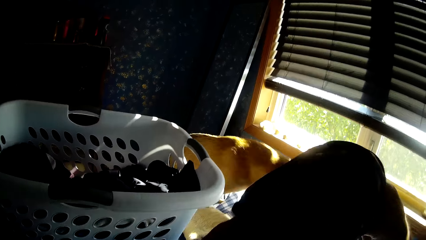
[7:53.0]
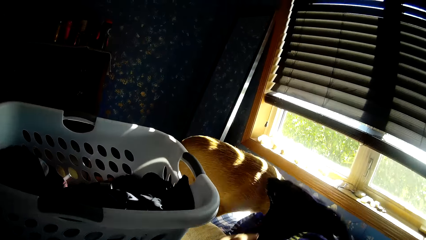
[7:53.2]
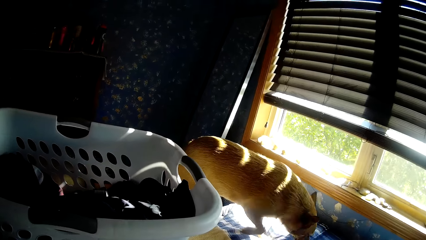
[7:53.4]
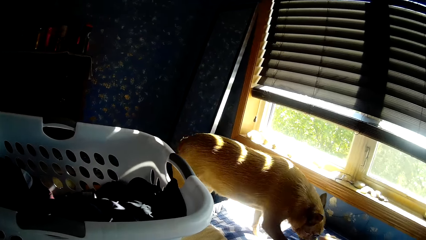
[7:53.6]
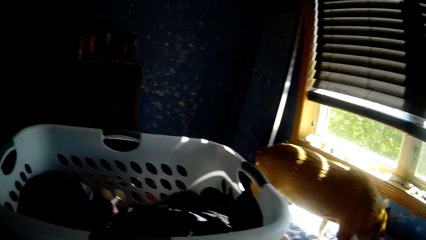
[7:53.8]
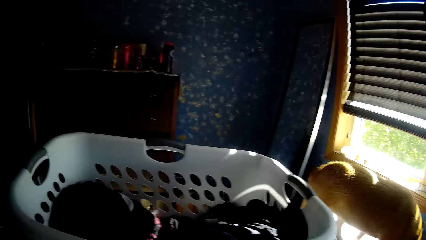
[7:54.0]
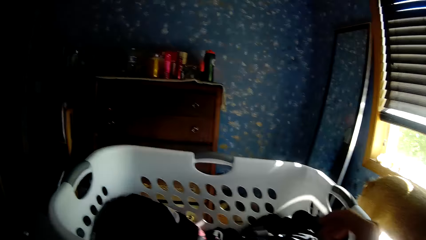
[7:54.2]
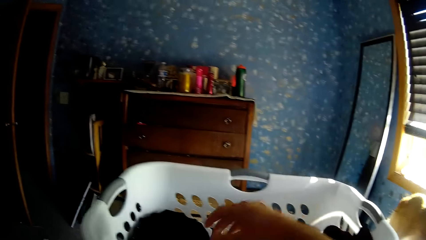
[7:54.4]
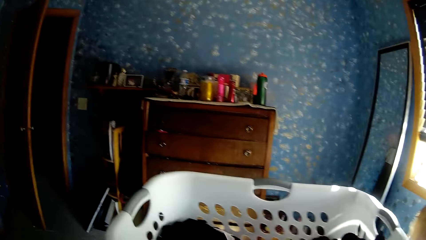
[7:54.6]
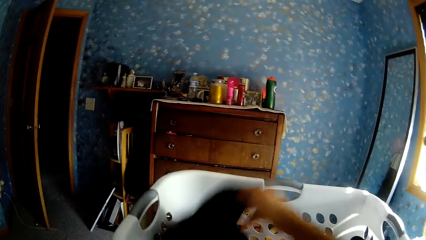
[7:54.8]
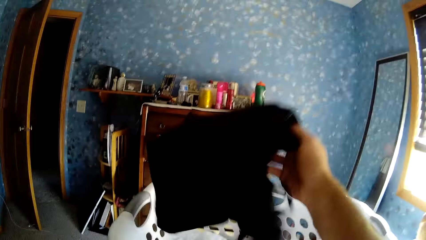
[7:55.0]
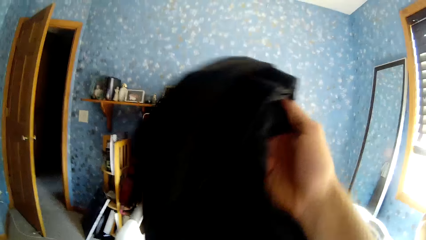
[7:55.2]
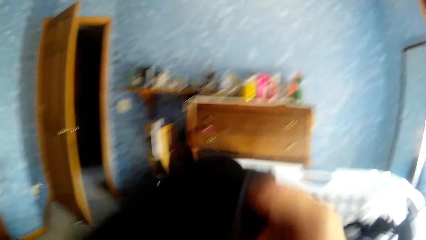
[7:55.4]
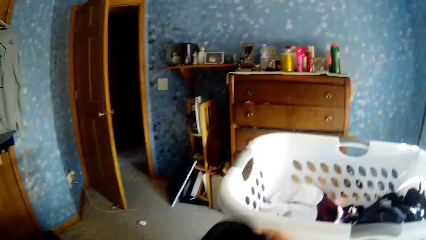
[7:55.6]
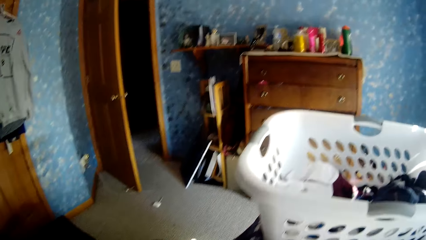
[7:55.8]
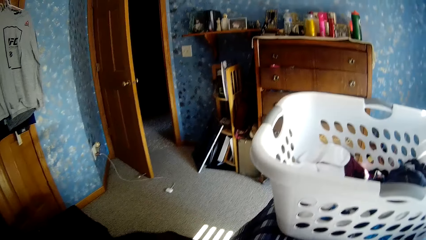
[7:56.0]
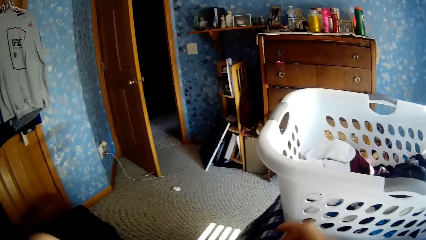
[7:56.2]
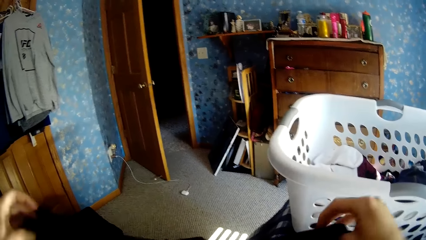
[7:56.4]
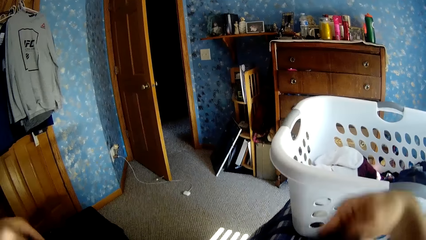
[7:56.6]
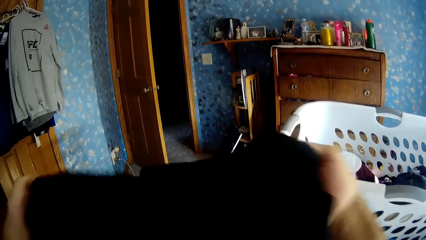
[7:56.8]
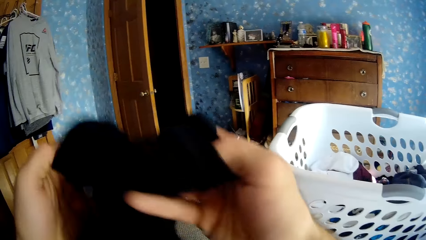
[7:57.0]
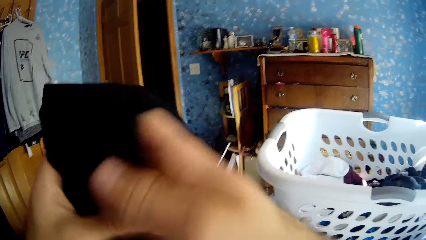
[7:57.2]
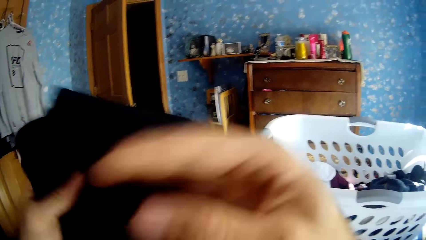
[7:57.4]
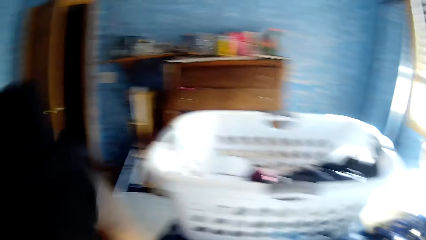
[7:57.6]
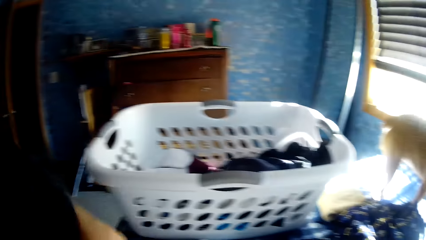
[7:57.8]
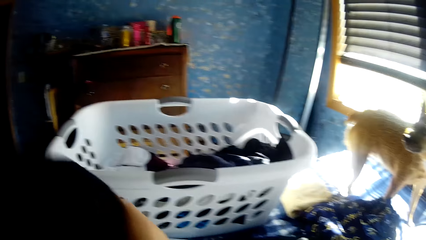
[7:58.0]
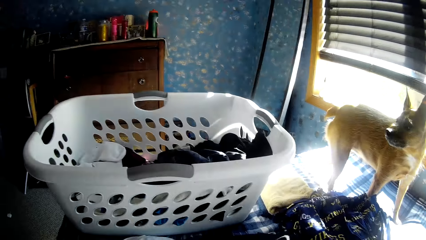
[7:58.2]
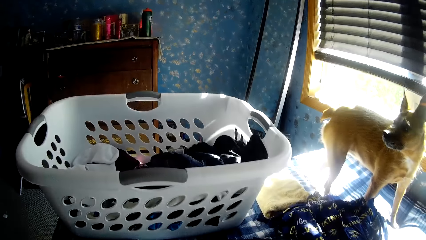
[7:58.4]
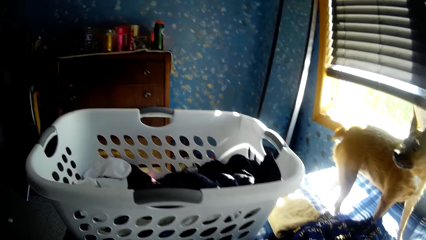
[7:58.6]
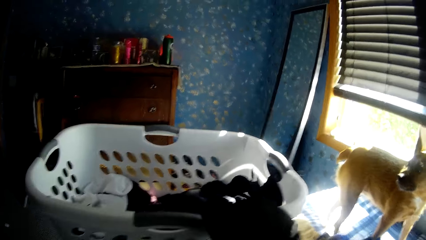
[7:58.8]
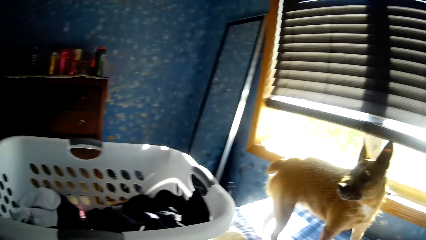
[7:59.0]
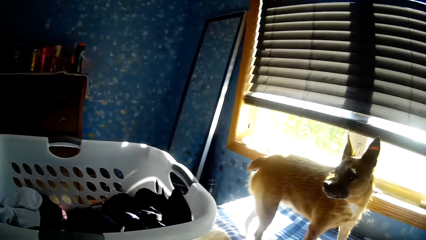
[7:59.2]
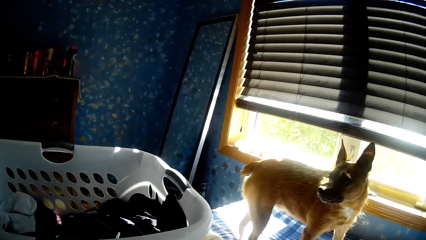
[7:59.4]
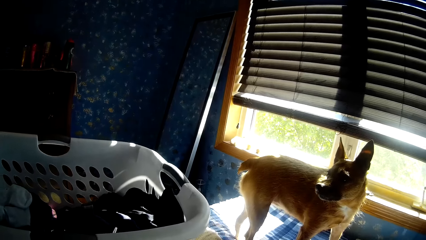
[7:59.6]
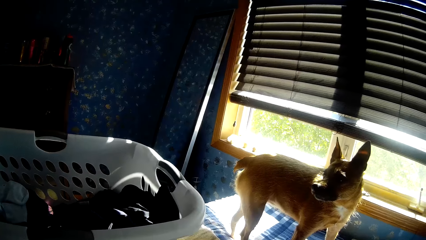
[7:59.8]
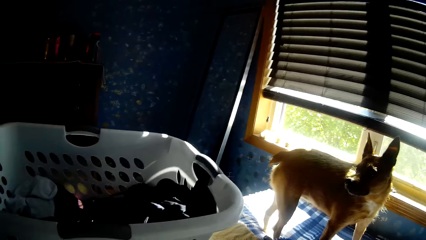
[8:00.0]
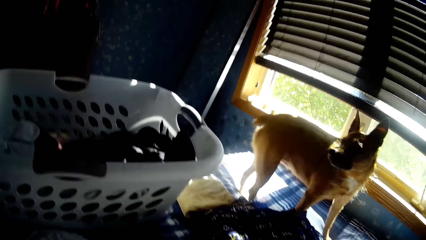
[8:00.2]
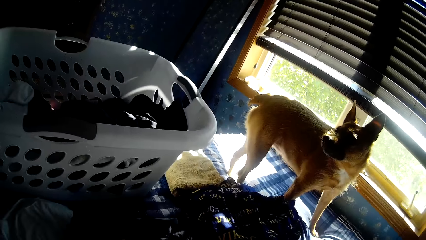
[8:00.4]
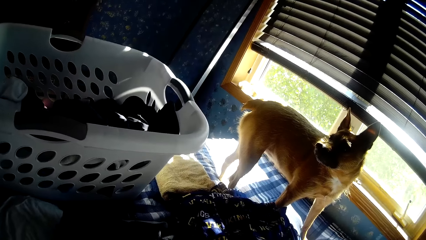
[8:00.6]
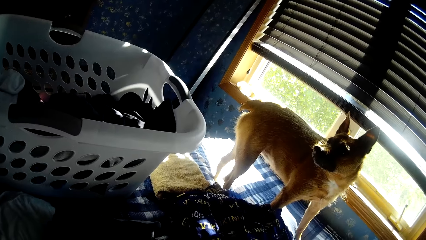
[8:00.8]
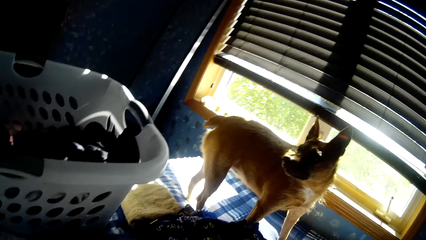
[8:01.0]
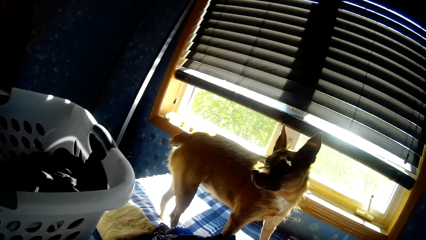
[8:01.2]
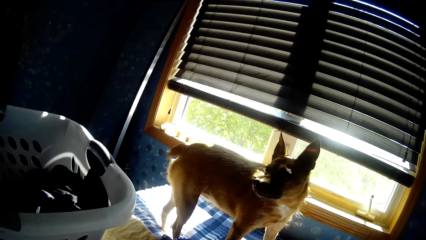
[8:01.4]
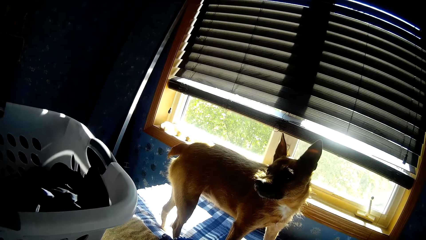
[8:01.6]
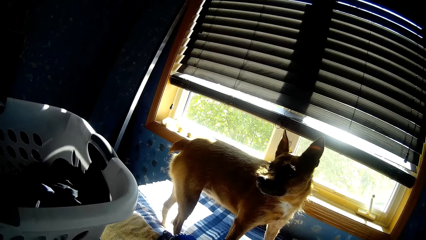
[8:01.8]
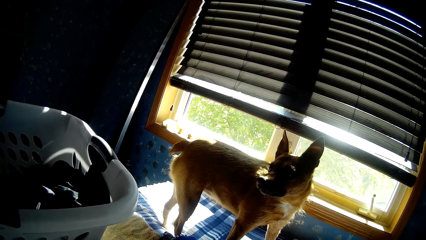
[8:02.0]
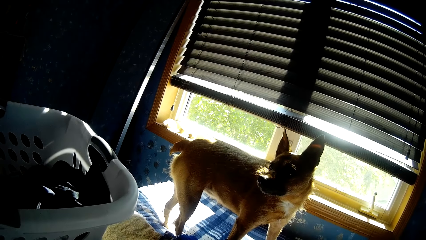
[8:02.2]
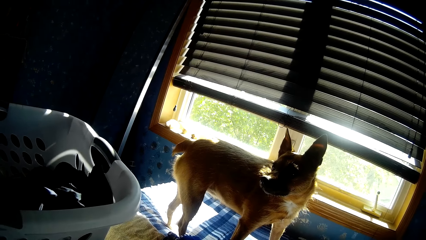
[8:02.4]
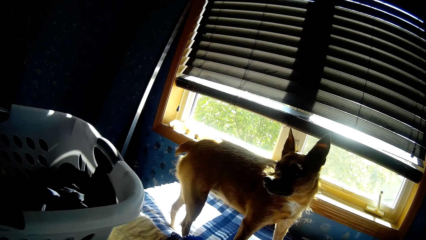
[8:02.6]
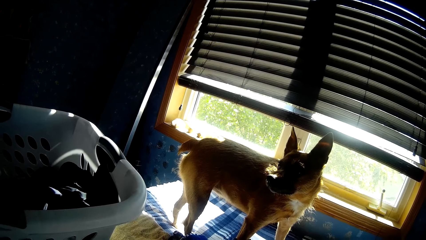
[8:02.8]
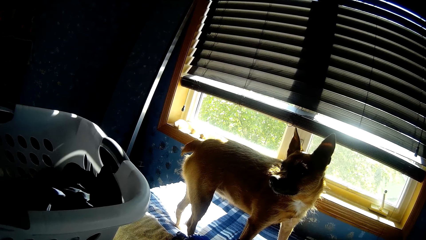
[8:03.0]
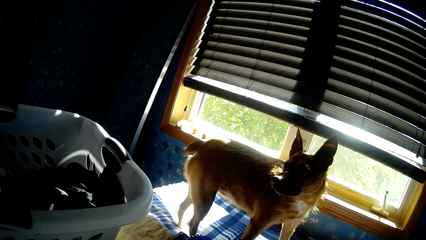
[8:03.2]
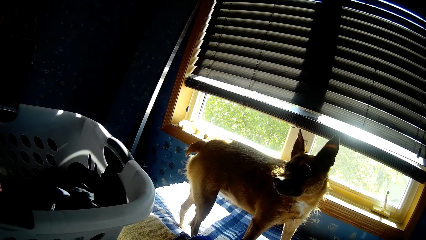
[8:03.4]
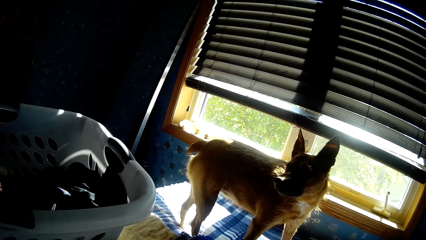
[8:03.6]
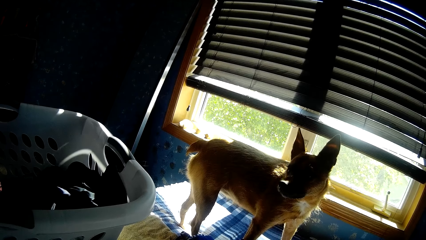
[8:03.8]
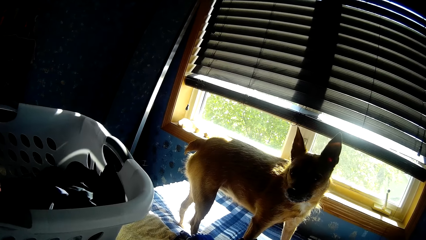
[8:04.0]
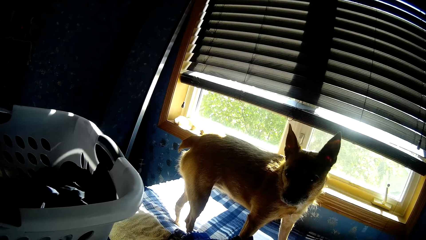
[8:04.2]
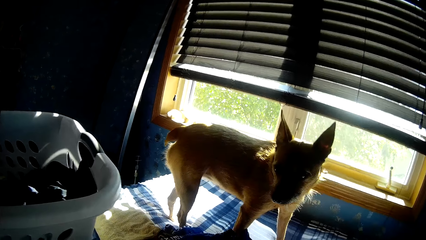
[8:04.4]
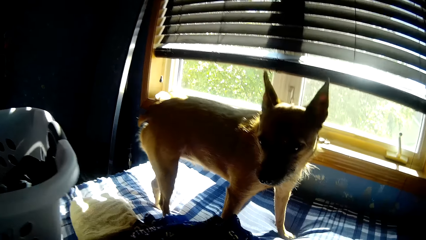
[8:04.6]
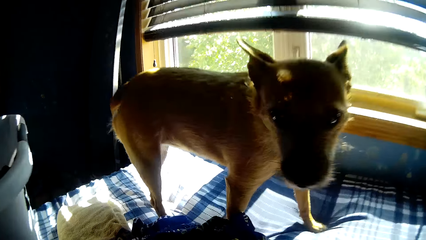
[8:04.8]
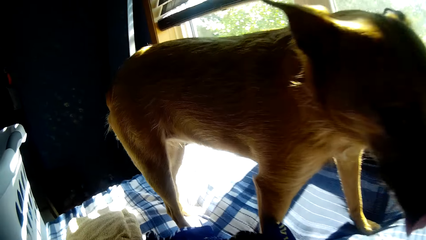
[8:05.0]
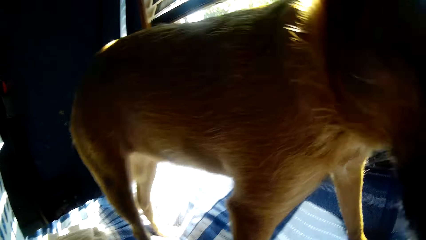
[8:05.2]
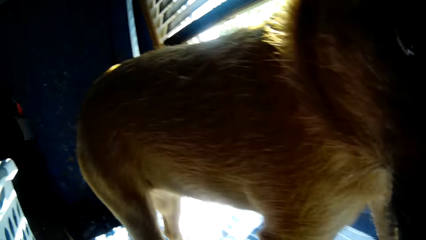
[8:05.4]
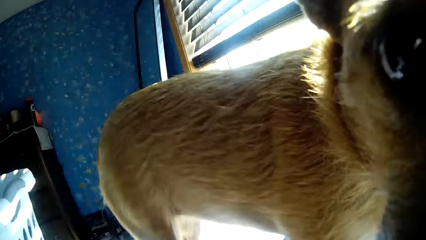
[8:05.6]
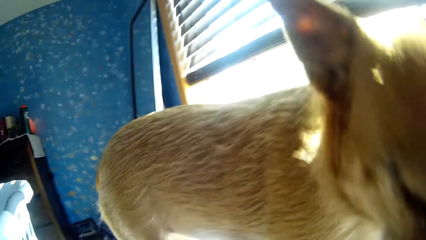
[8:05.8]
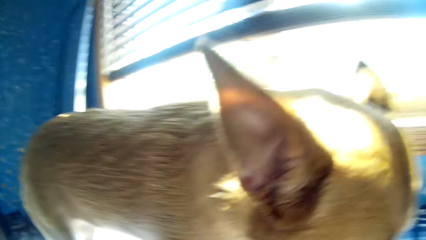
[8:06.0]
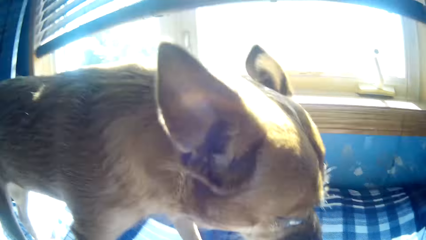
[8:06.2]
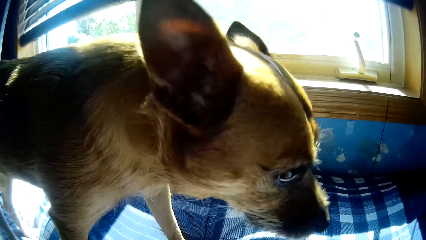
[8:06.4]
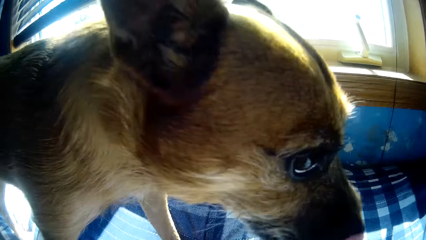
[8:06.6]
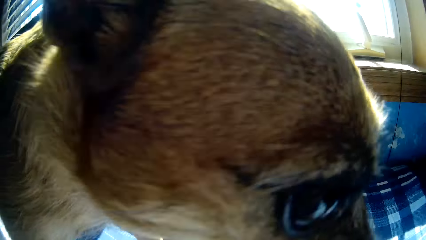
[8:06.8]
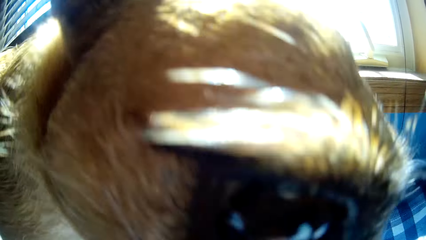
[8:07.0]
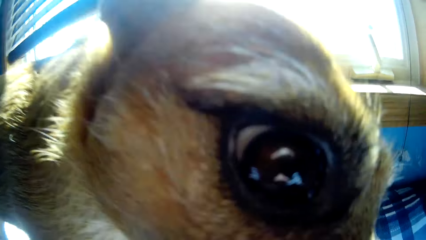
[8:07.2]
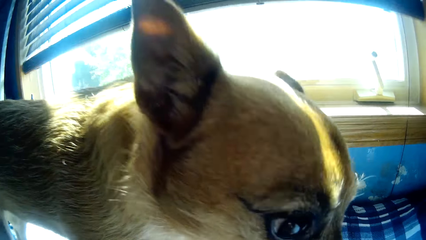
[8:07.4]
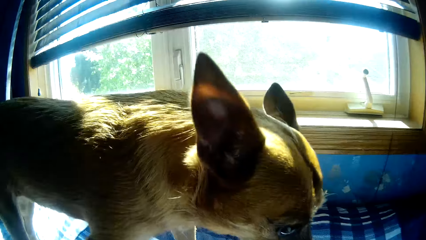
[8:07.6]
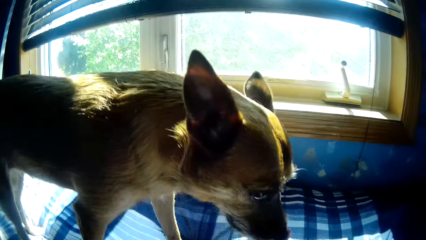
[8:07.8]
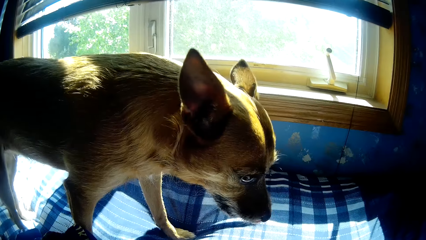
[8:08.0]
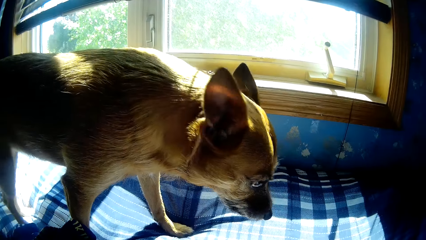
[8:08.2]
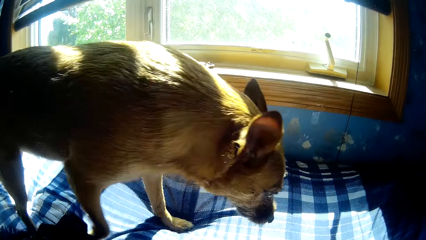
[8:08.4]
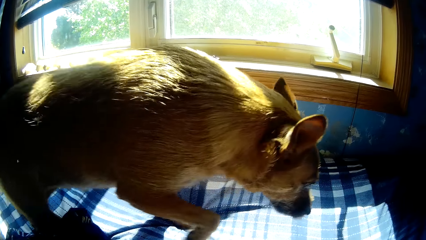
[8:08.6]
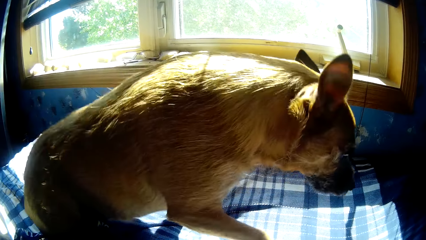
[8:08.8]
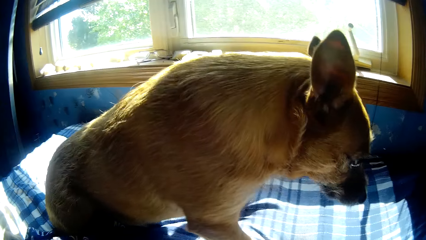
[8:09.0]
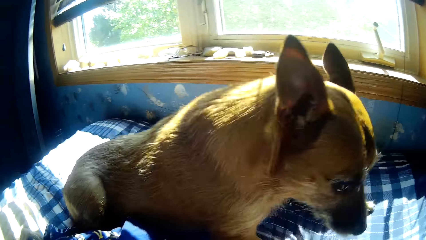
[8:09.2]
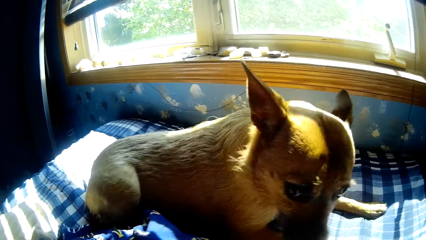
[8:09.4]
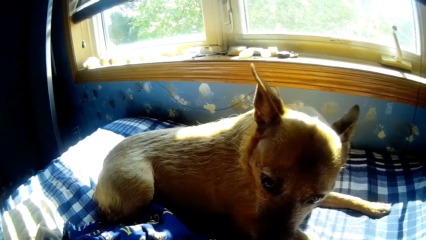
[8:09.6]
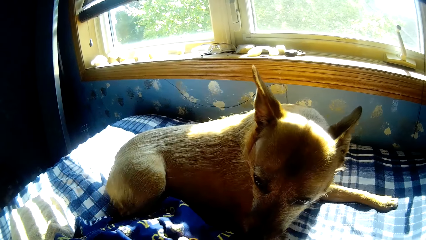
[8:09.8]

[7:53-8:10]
The camera wearer puts the blue socks on the bed with his right hand. He picks a black cloth in the laundry basket with his right hand. He folds the black cloth with his right hand. He looks at the dog.
